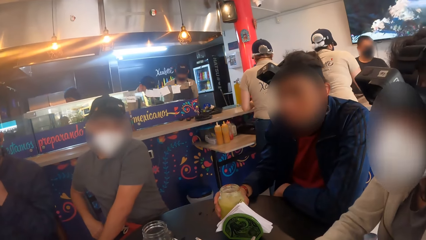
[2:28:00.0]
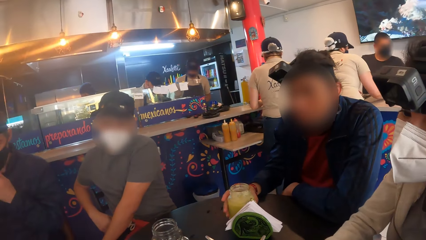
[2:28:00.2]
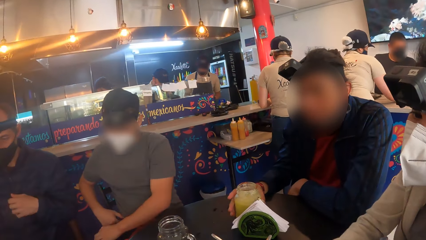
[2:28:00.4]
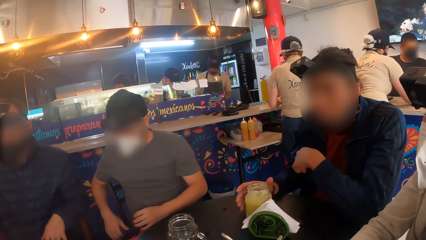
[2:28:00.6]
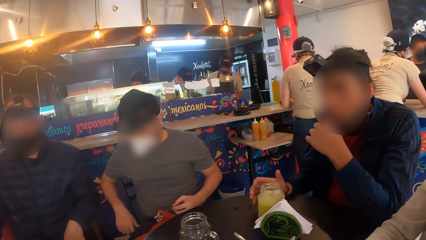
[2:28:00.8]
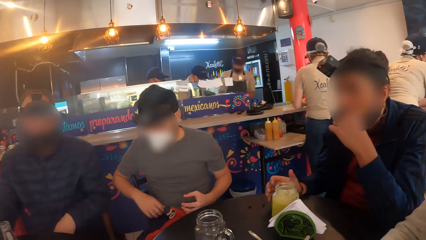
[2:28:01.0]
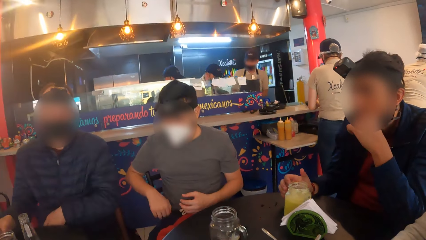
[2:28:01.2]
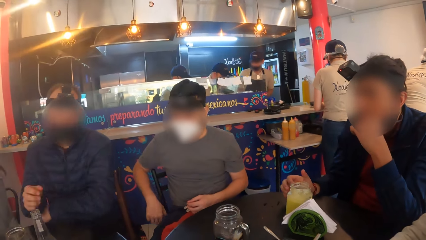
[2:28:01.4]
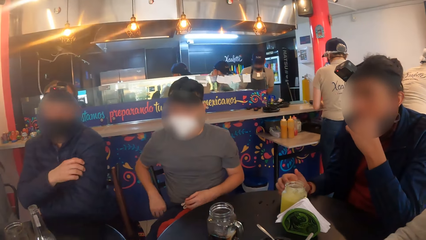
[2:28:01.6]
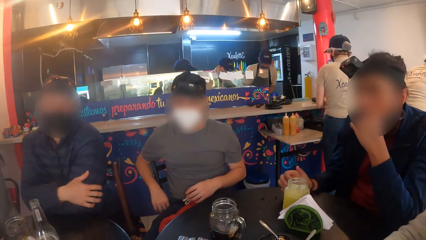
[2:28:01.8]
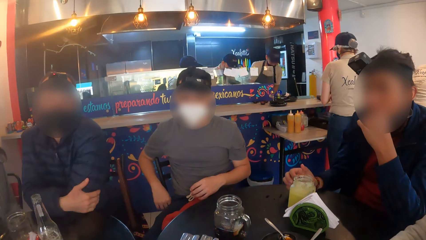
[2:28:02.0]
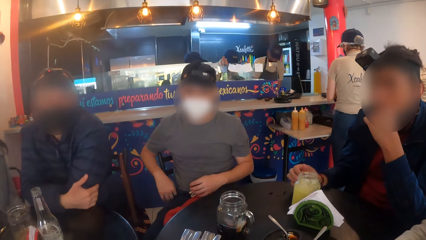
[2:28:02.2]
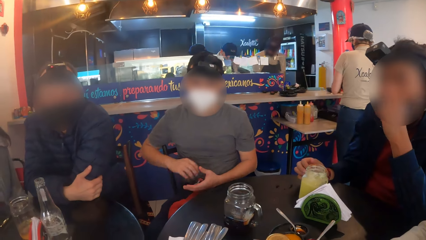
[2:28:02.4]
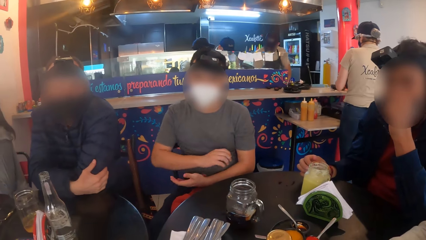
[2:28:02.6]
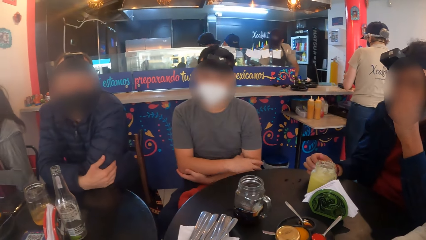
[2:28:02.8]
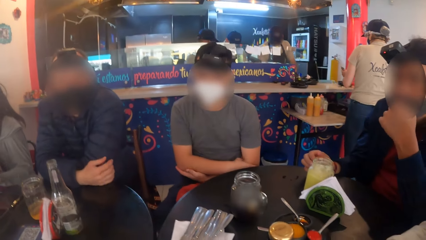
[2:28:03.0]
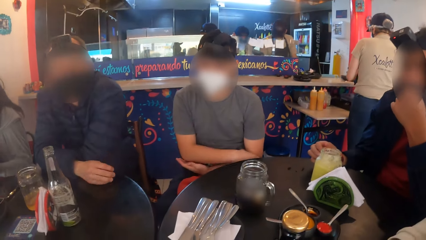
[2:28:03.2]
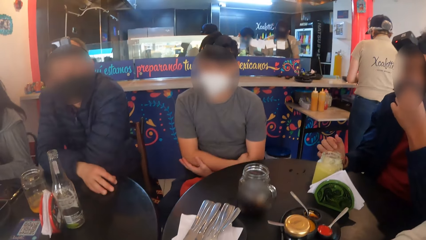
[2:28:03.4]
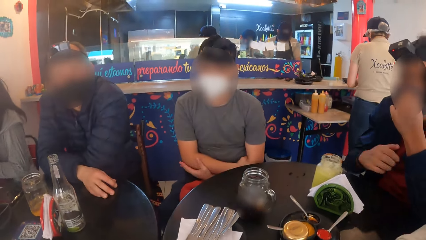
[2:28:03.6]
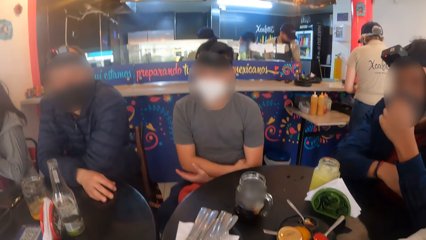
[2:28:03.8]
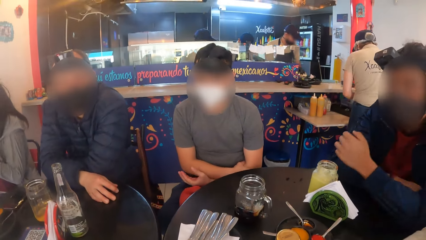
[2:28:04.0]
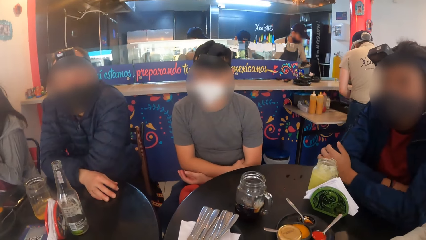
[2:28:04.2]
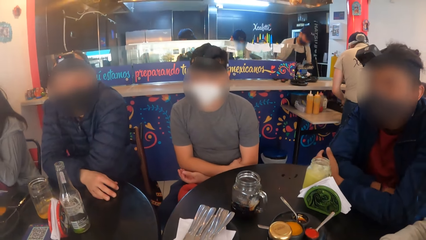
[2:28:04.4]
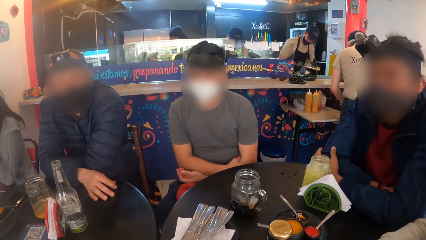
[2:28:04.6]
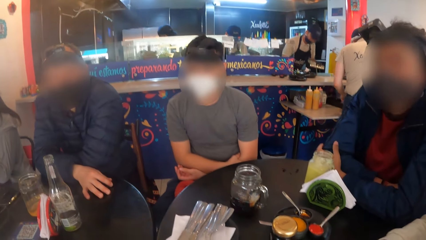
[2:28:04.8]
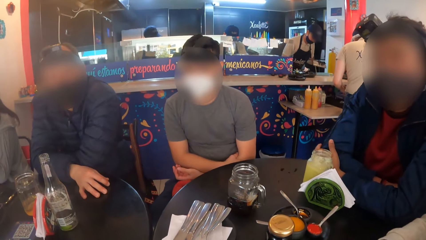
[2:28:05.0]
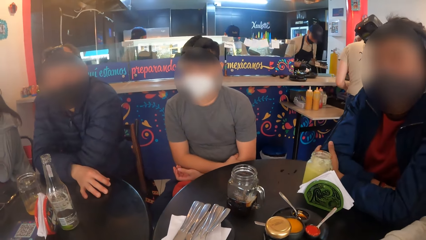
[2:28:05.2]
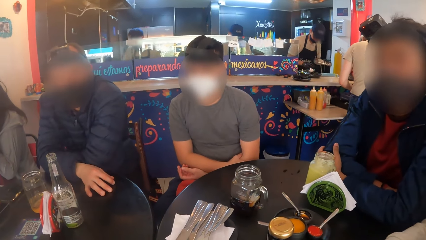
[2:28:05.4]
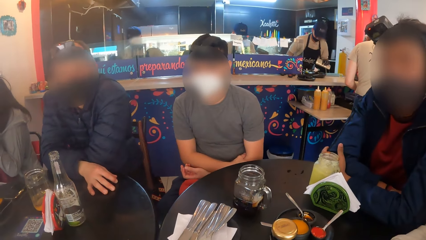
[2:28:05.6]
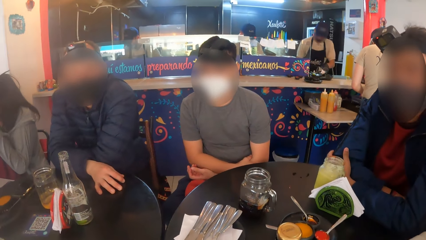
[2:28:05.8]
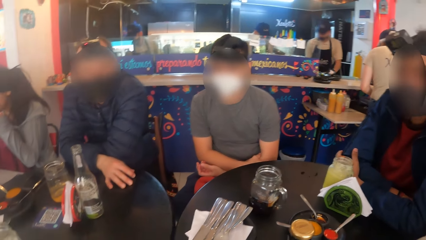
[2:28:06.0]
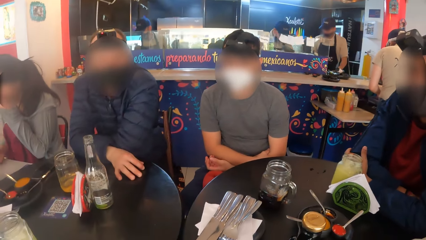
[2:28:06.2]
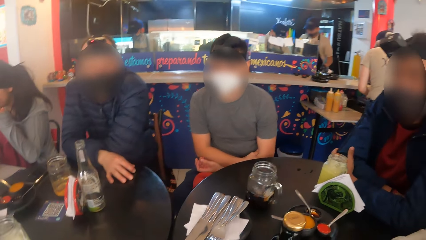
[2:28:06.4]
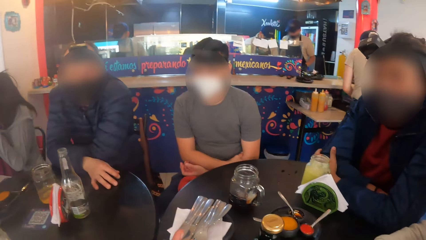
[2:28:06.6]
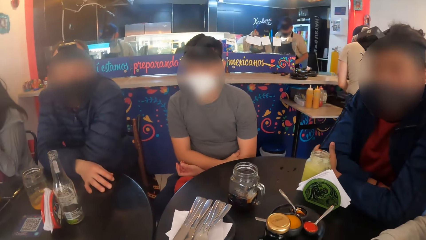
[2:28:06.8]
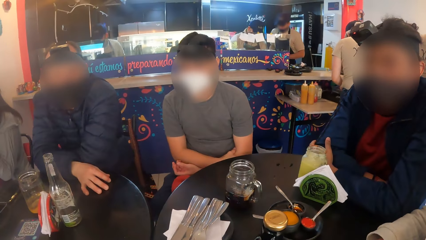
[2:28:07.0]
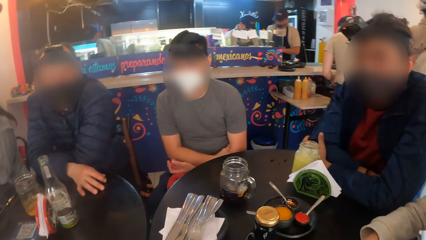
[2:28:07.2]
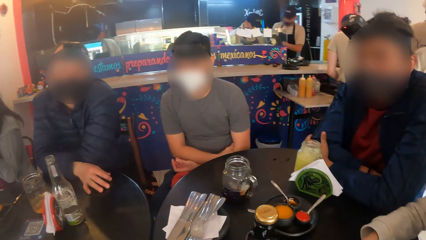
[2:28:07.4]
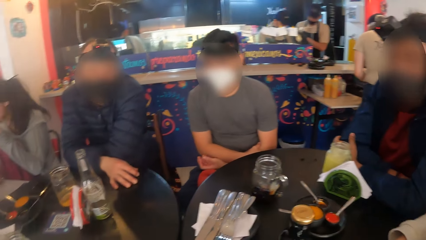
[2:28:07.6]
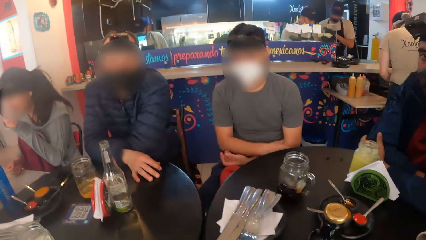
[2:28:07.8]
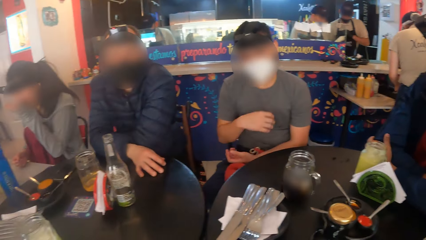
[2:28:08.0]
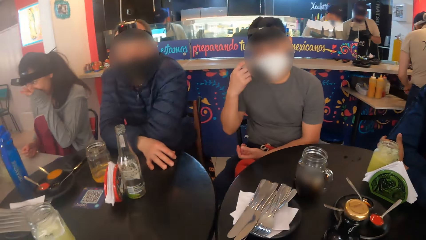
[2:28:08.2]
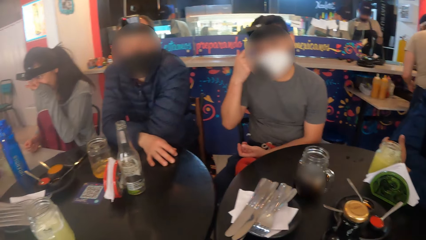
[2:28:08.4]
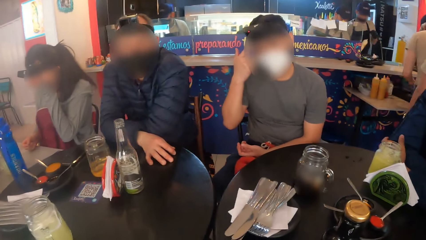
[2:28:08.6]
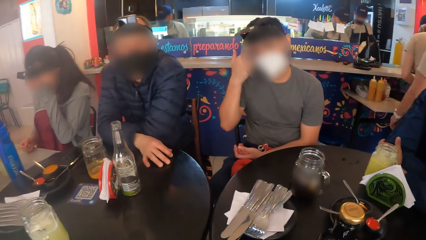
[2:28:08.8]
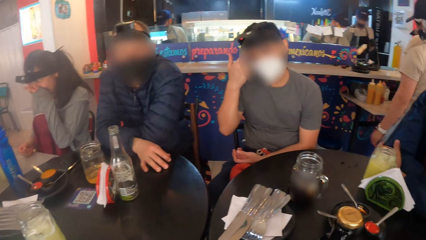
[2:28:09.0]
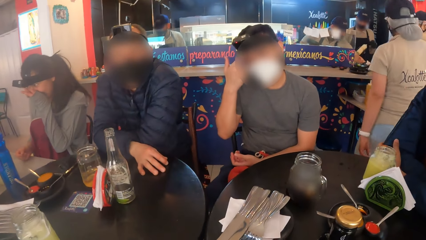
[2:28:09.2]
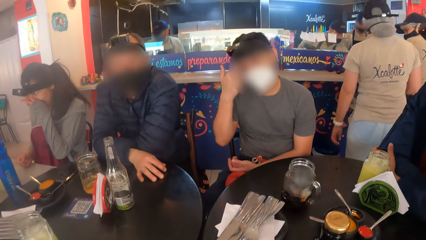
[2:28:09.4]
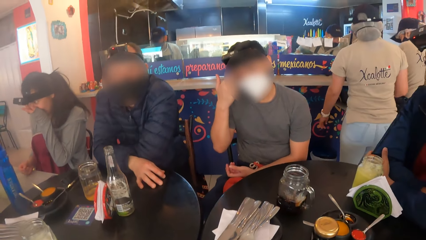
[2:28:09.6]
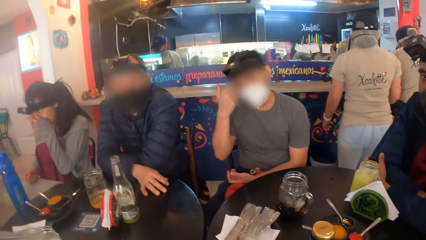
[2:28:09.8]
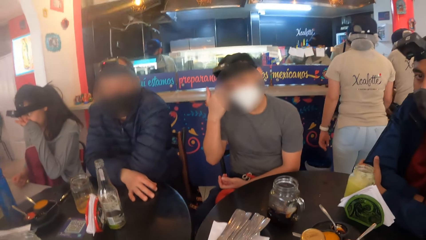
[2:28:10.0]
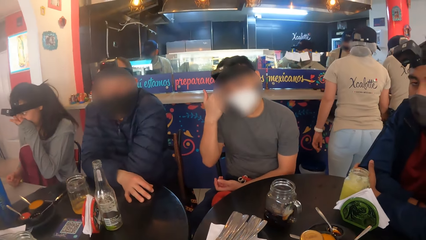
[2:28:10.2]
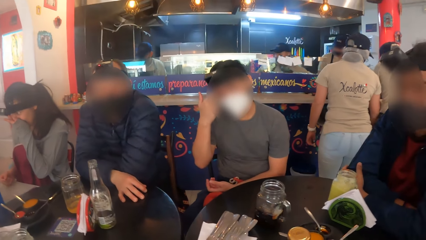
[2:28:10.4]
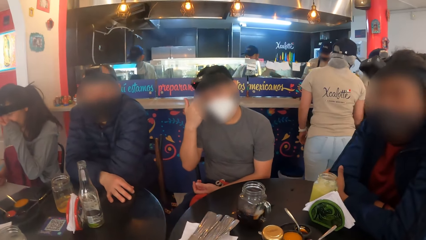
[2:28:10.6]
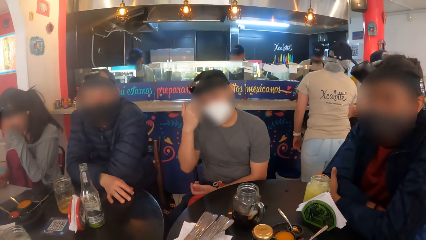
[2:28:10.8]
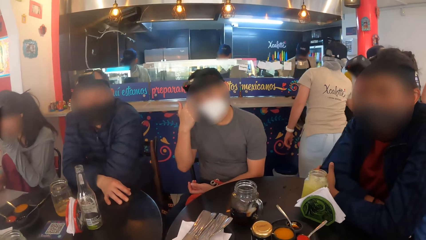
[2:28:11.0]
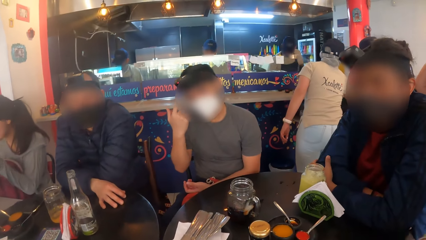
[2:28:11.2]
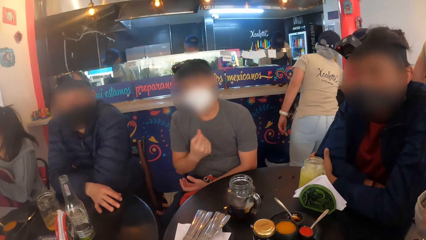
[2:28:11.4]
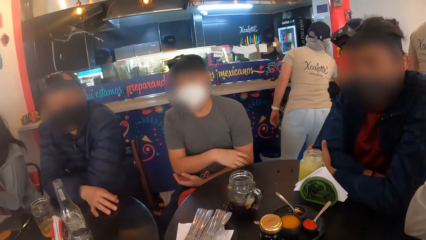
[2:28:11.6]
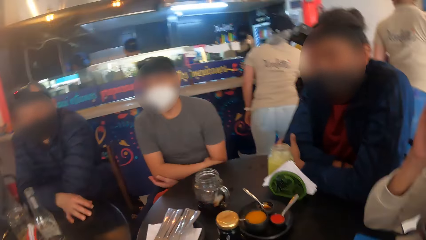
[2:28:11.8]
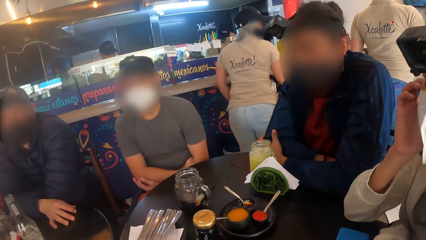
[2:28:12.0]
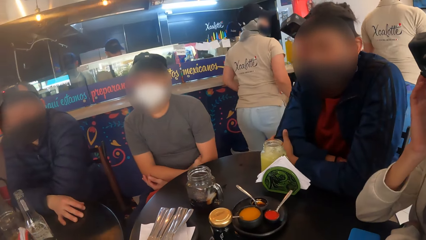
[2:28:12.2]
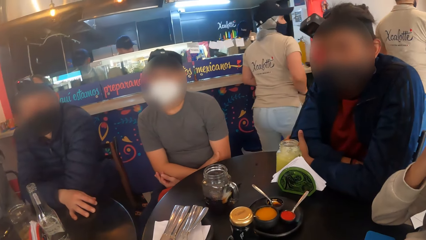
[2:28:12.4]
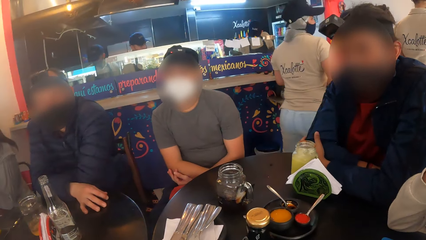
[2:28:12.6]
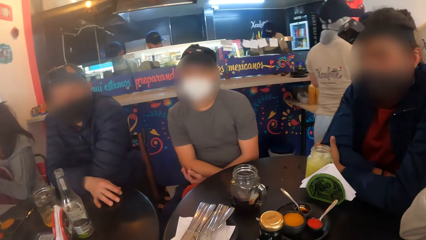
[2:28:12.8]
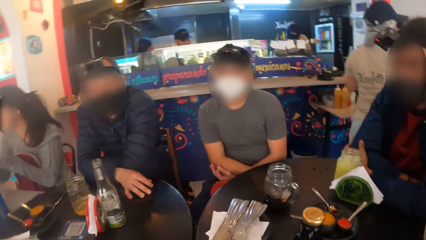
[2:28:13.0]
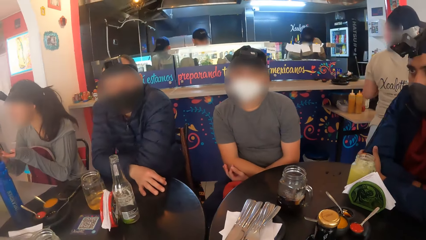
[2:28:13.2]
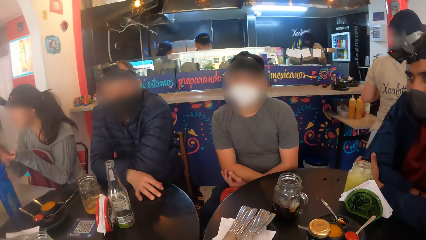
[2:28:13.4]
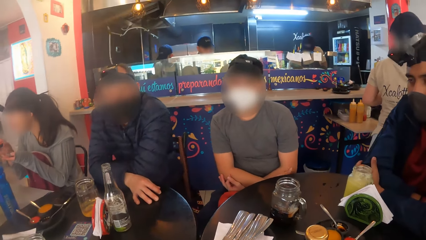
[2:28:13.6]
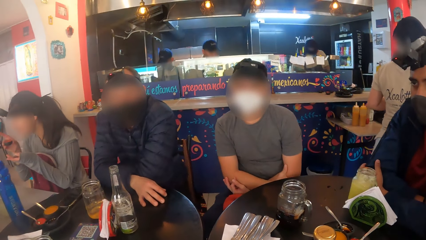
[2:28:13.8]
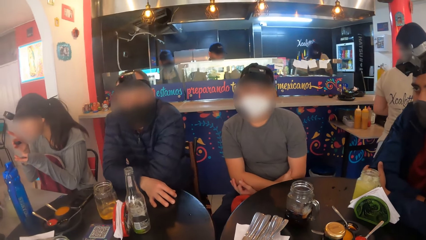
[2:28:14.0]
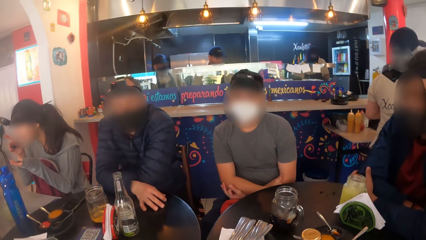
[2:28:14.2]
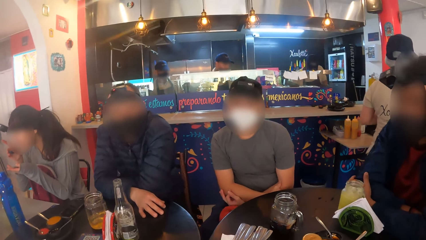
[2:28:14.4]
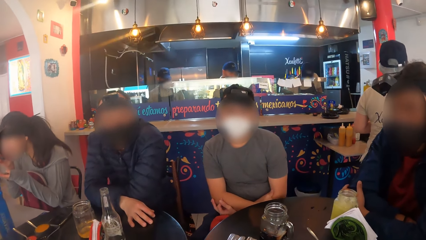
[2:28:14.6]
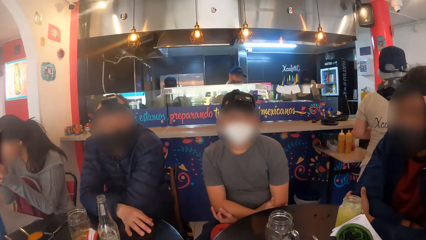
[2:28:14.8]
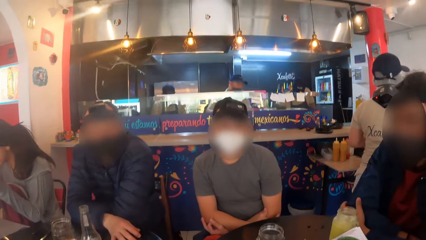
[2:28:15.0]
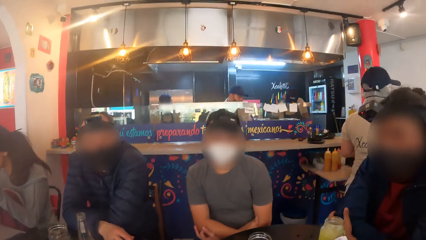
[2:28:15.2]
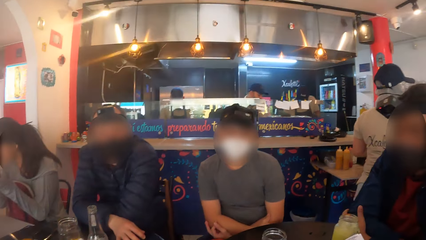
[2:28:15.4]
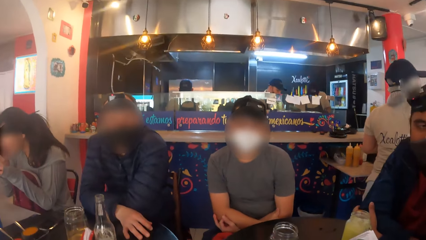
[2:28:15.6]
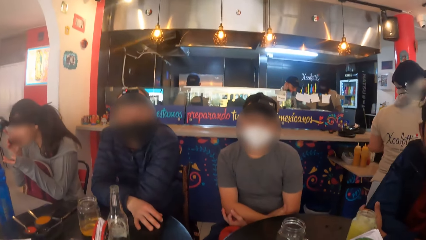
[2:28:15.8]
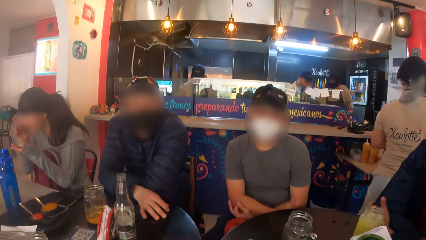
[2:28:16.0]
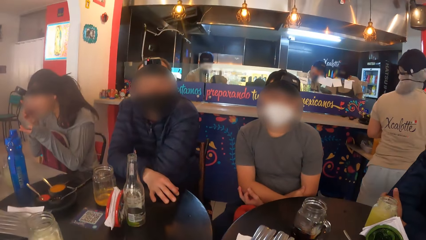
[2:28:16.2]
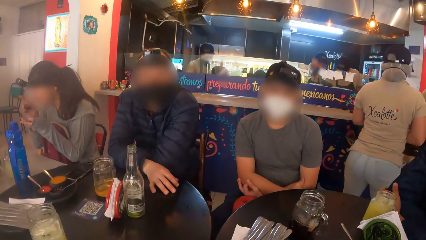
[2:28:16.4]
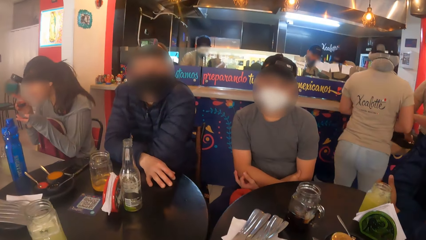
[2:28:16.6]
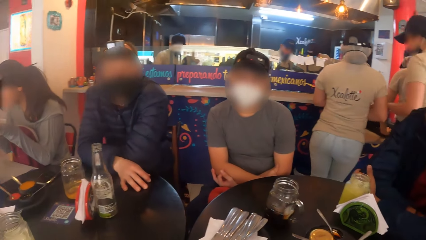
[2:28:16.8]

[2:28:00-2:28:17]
The man drops the cup on the table with his right hand. He places both elbows on the table.
